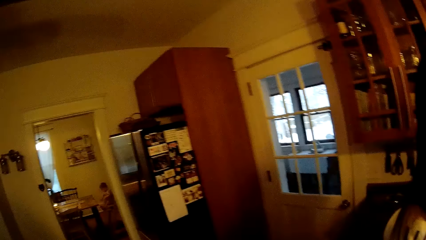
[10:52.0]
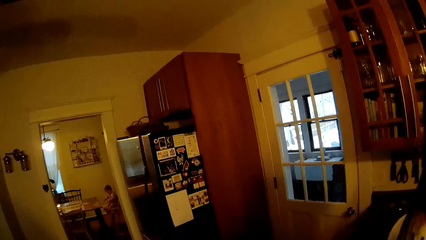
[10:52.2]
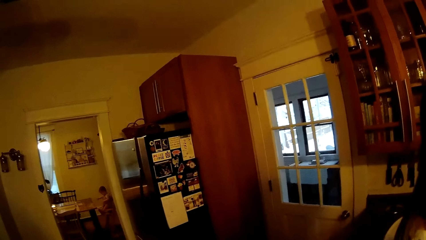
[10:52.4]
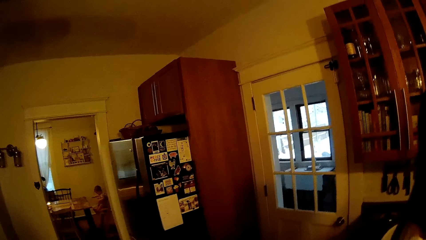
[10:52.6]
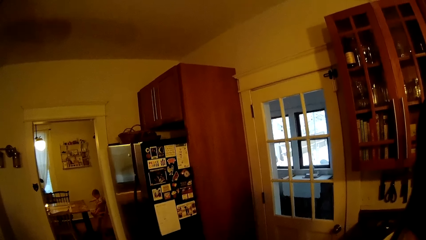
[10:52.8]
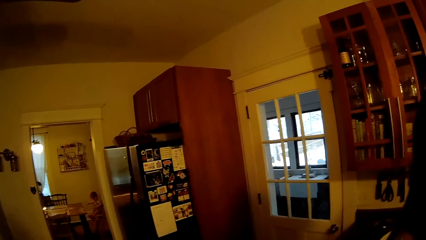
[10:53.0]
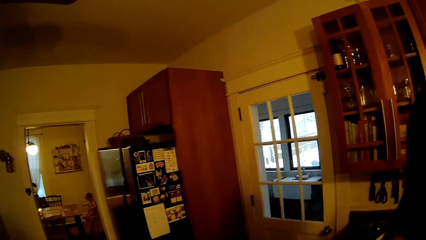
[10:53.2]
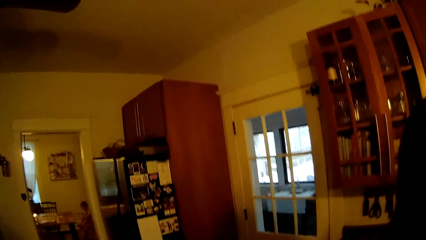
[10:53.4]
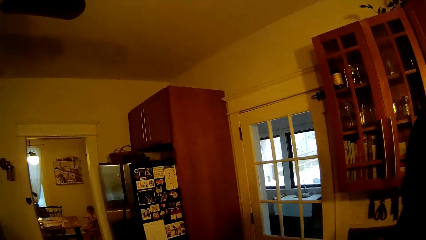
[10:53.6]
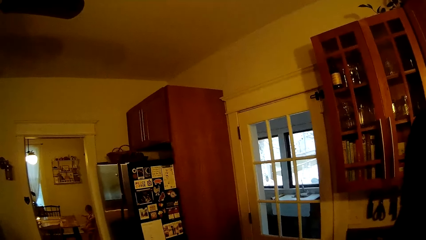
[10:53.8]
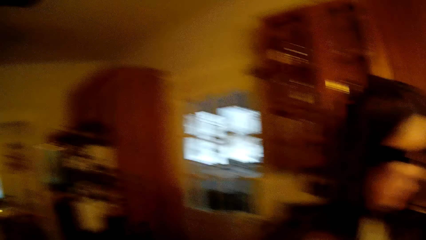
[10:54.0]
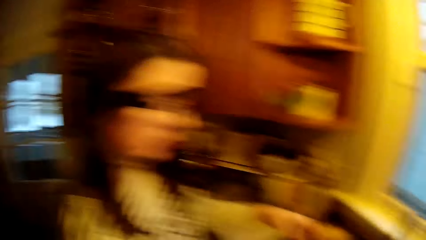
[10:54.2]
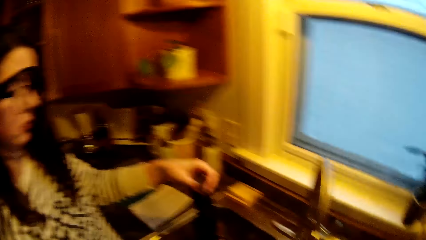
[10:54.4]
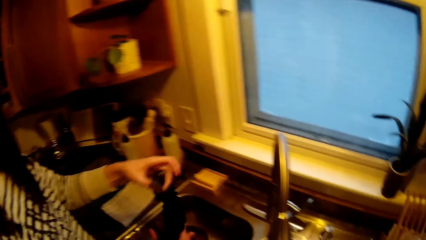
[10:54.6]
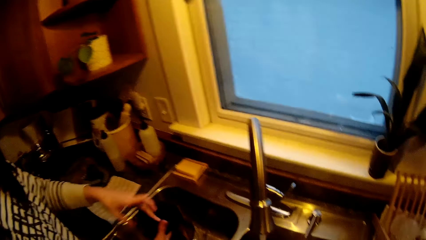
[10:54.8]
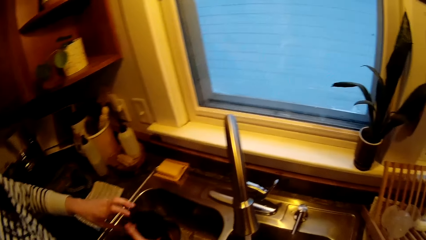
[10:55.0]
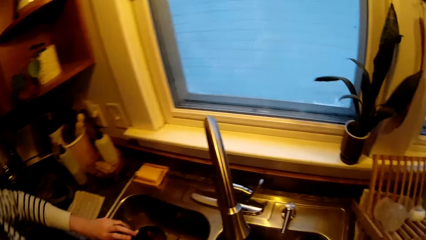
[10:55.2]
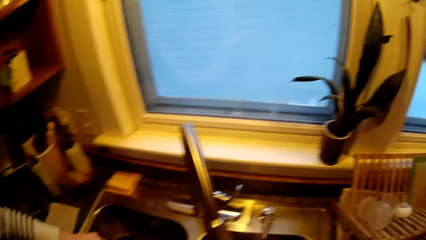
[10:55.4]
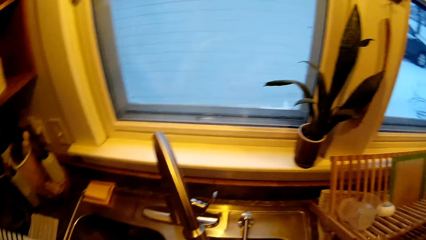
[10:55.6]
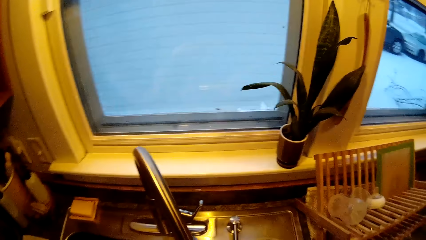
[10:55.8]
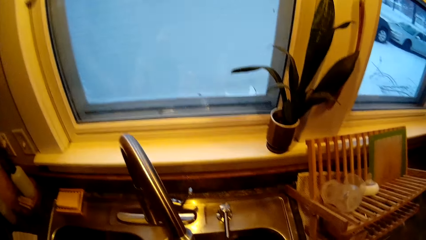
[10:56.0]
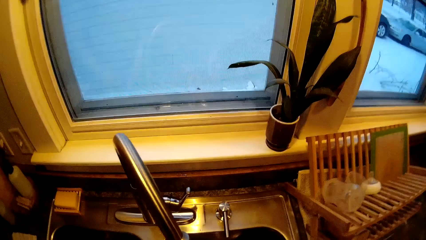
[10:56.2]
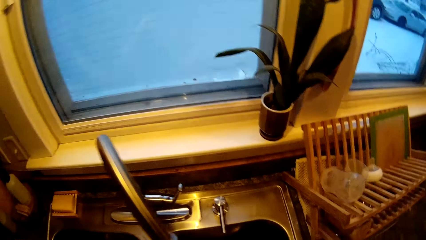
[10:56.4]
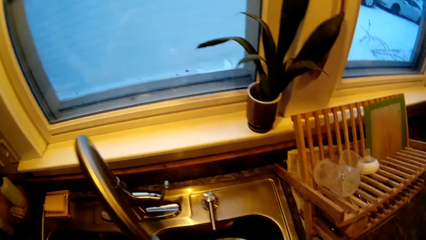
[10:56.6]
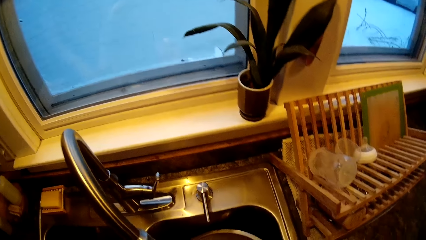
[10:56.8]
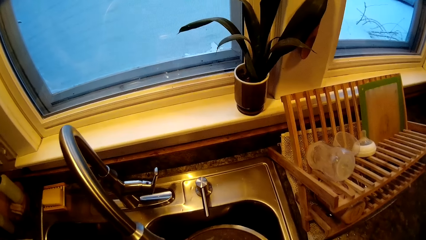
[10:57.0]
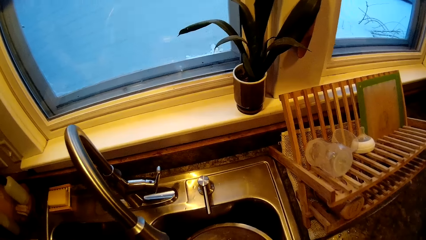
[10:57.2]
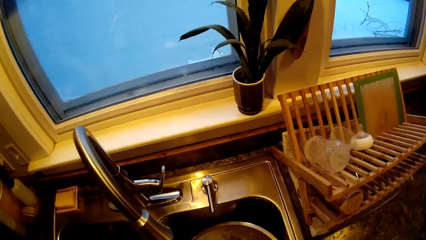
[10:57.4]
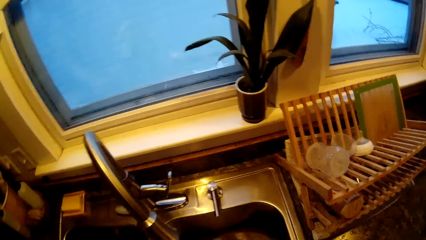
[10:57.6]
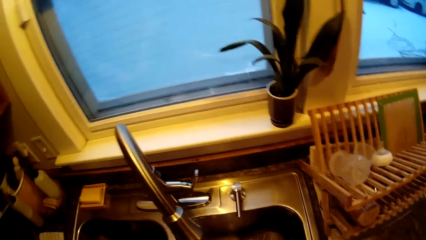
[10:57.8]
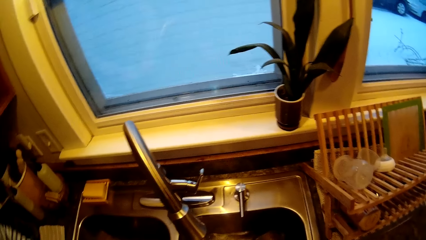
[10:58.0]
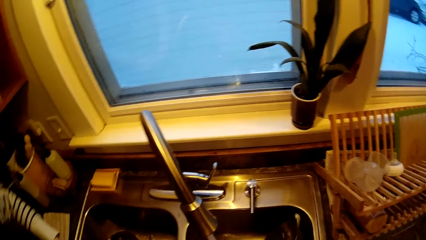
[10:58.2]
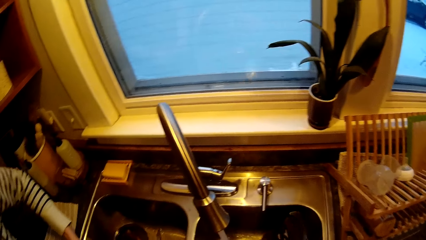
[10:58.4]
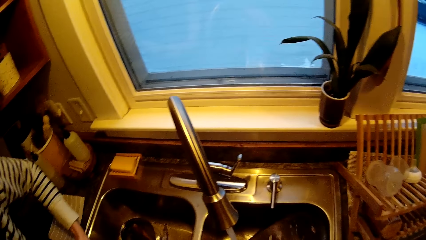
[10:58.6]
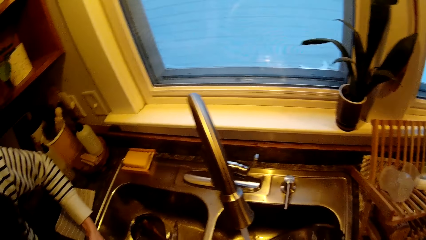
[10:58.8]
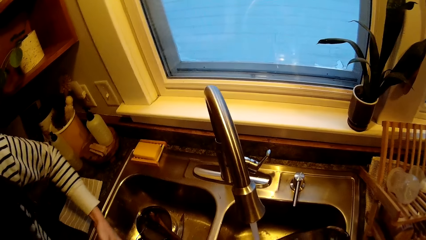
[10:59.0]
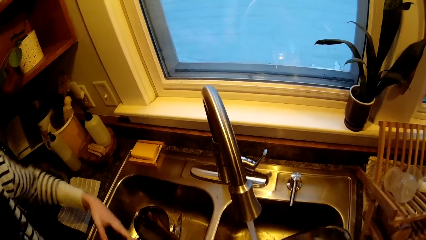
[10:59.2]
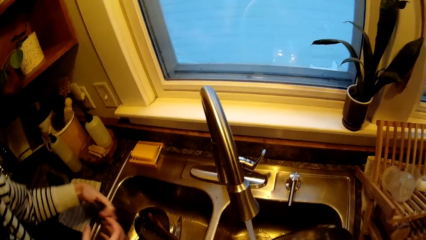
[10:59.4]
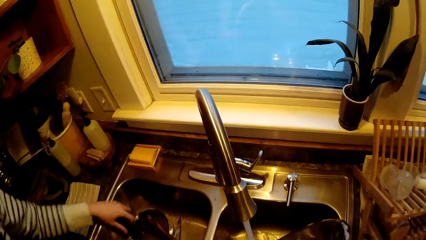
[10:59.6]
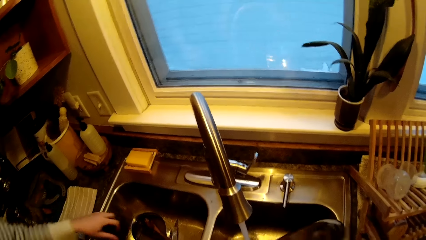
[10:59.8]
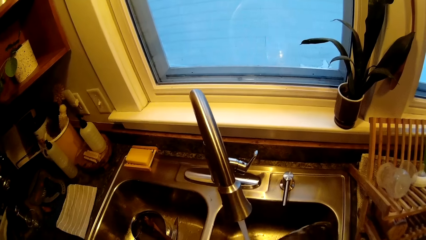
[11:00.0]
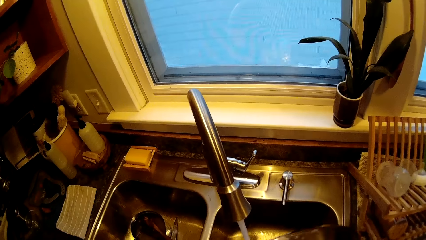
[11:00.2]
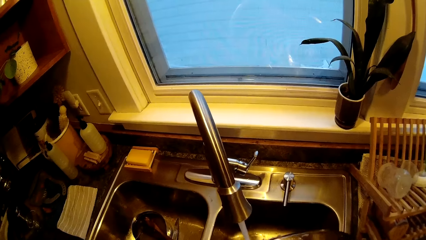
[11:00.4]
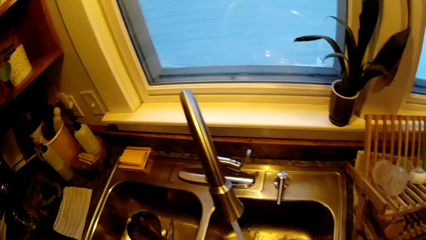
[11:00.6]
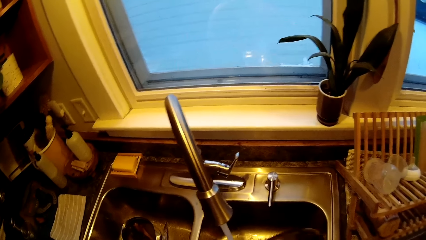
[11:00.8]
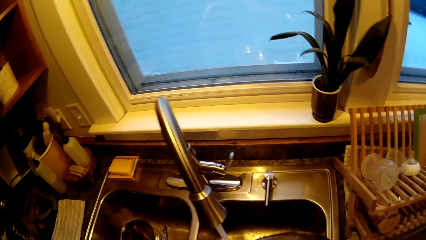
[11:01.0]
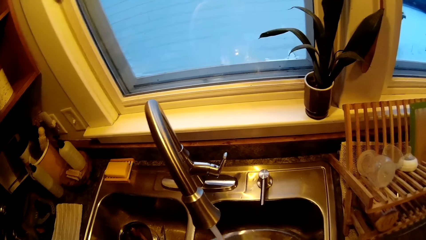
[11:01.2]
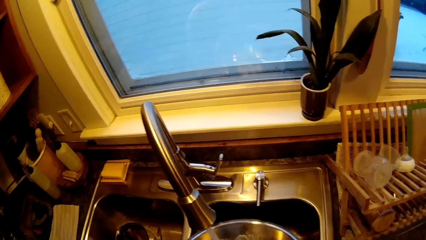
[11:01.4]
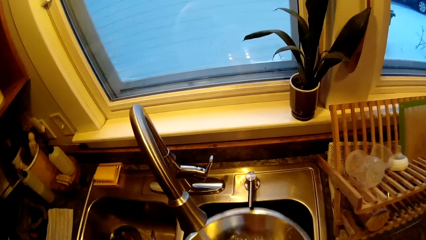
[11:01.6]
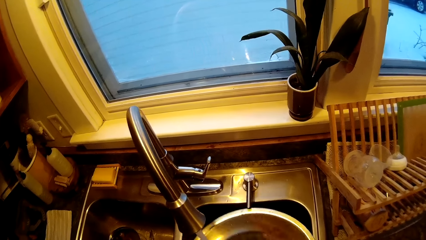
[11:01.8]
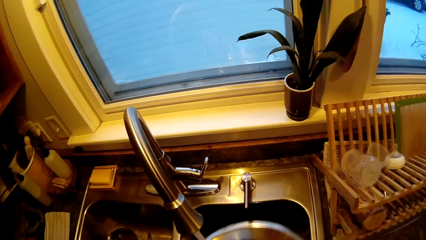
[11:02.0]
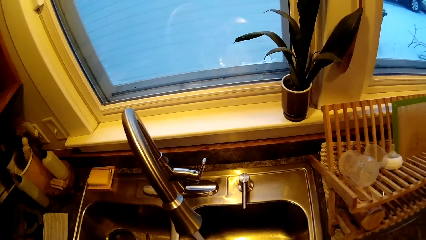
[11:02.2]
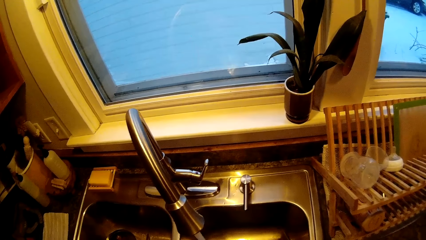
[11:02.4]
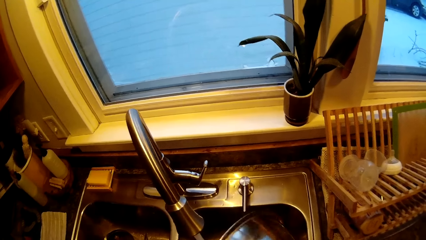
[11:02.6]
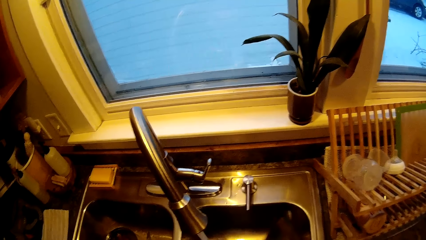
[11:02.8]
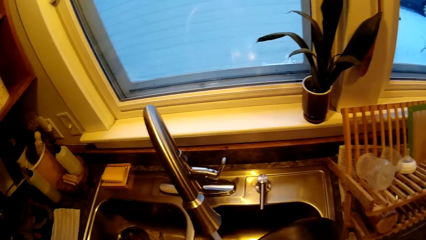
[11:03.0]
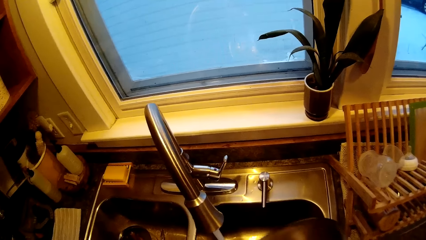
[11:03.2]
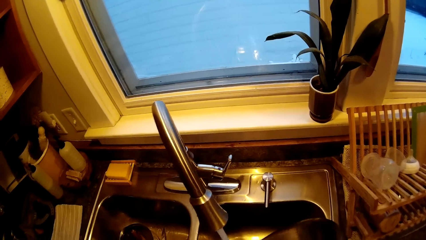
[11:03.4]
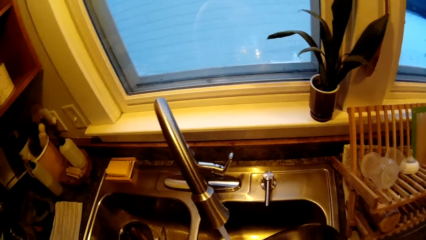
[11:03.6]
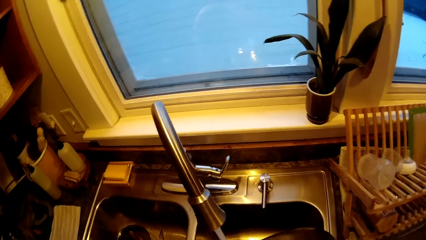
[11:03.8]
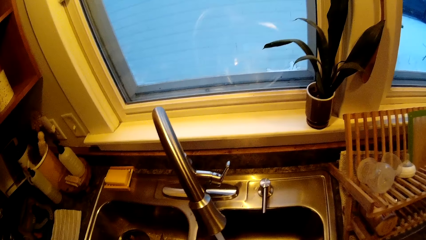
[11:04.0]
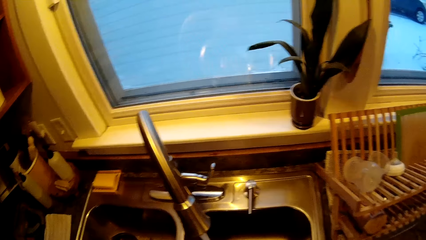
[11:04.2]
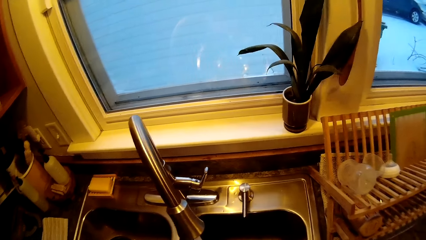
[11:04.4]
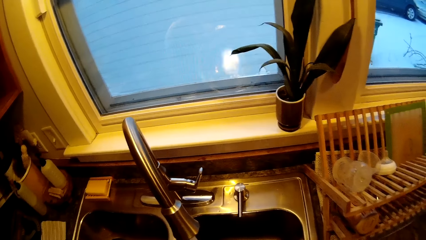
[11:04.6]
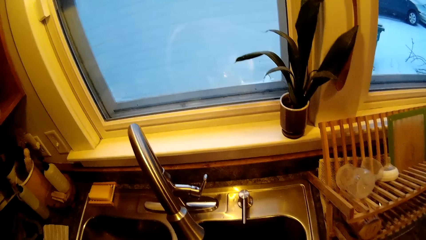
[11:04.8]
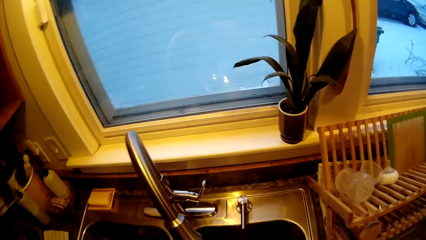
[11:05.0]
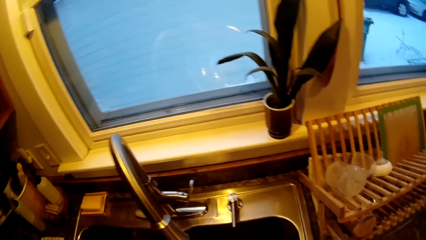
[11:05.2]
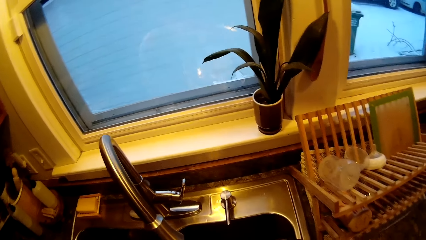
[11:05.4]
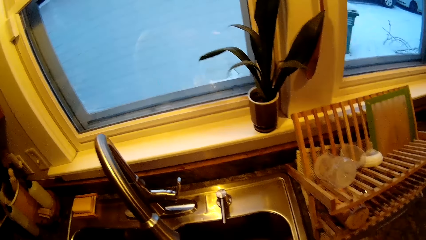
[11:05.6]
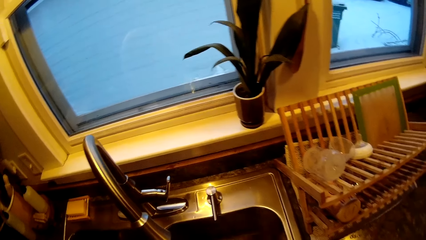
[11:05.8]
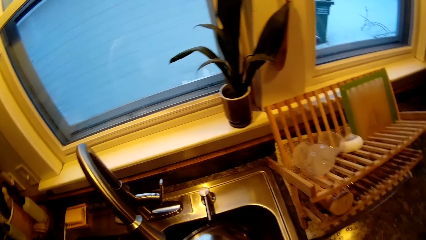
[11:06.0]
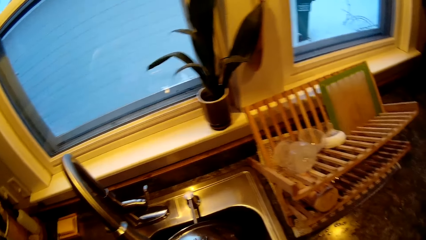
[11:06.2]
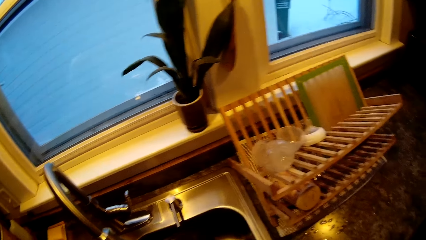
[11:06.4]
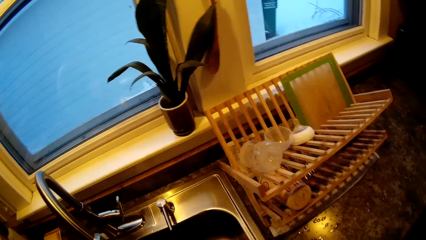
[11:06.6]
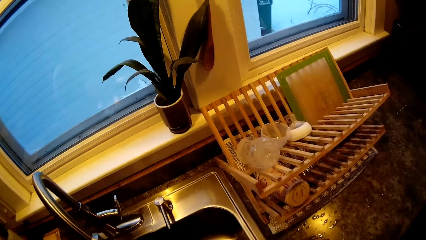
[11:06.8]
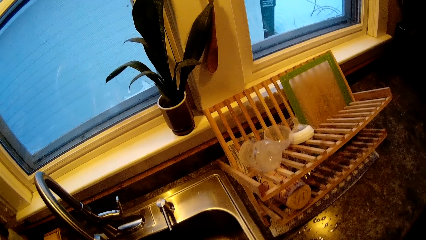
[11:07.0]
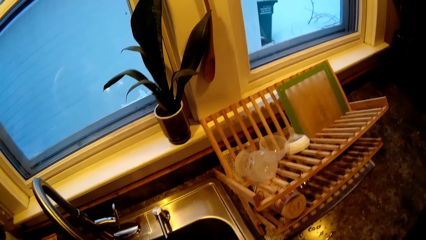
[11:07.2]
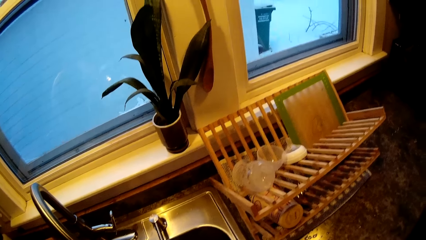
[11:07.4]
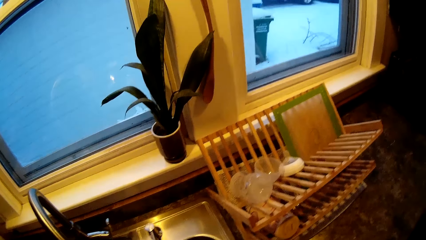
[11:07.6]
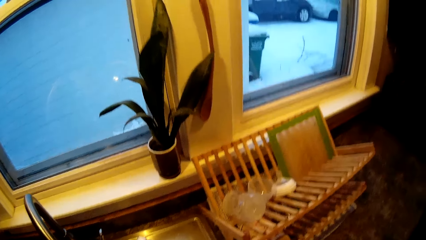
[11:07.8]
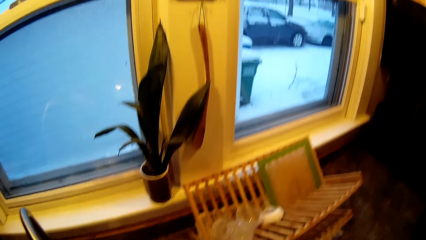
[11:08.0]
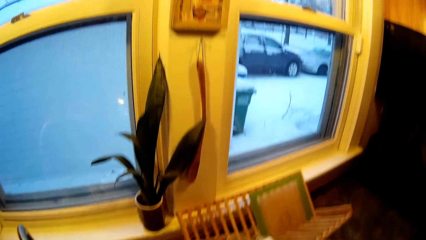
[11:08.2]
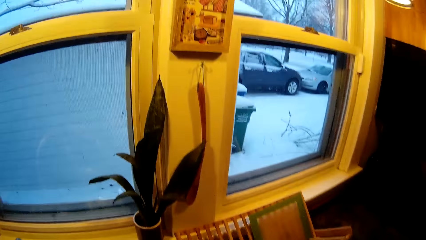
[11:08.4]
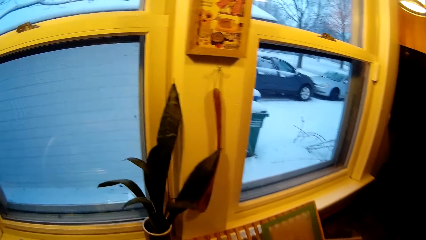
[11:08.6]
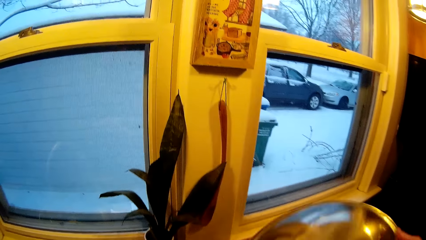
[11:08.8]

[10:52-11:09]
The woman squeezes the rag with both hands. The camera wearer washes a pot cover or cutlery with both hands in the kitchen sink.
